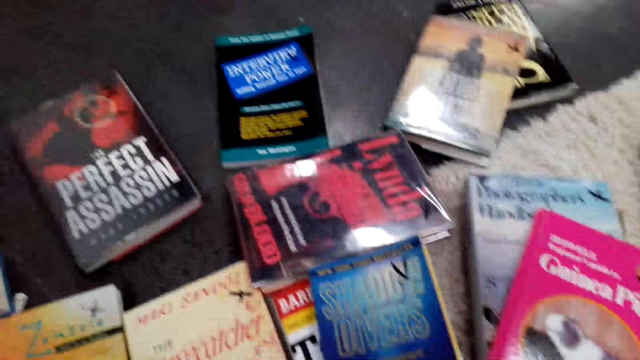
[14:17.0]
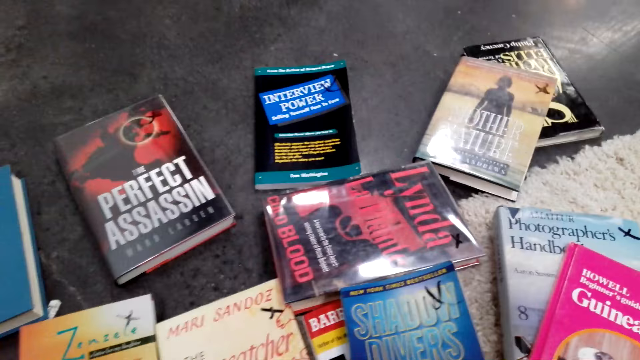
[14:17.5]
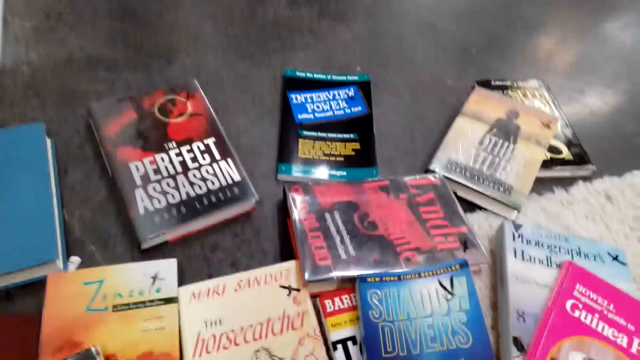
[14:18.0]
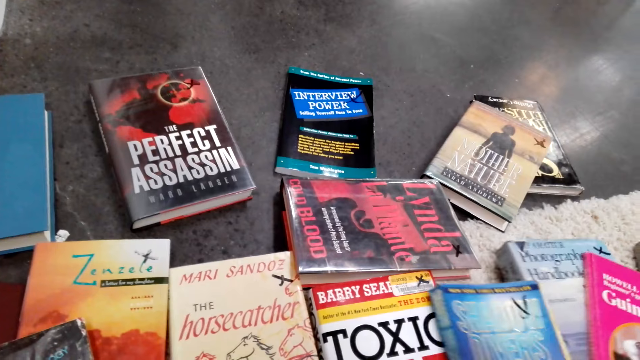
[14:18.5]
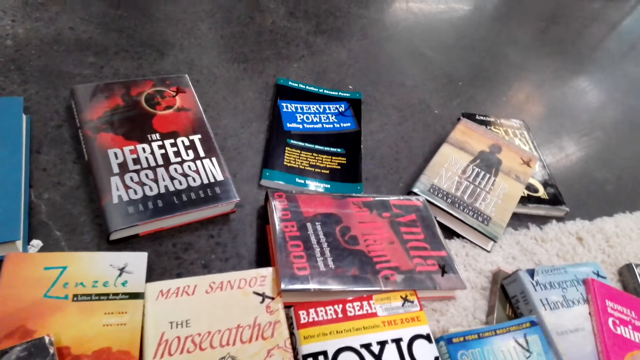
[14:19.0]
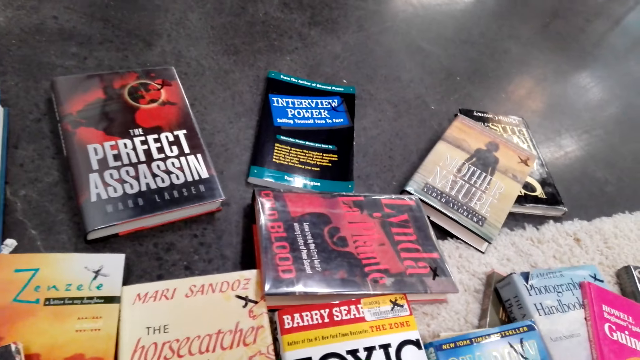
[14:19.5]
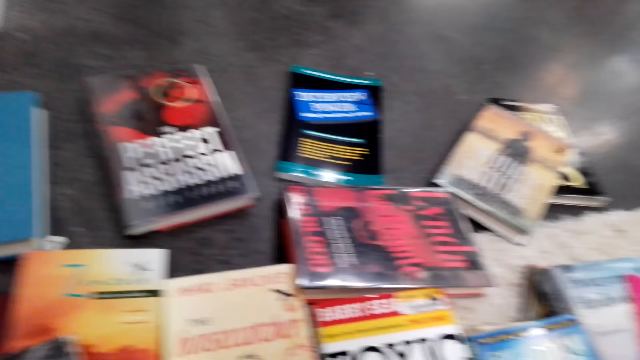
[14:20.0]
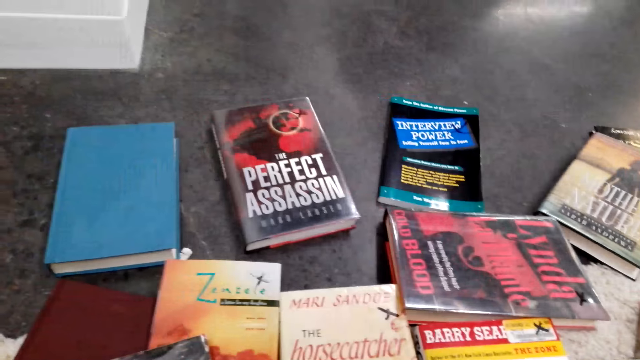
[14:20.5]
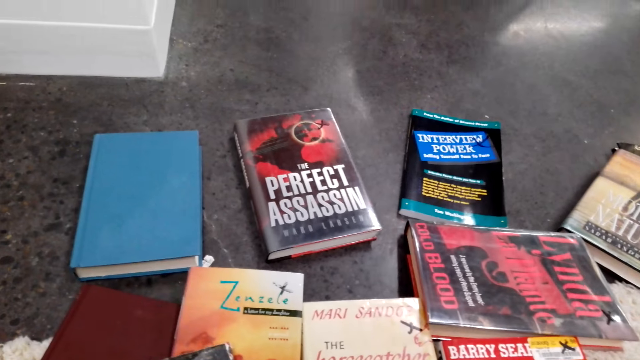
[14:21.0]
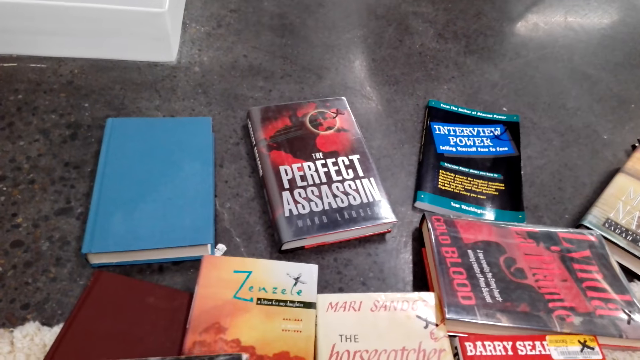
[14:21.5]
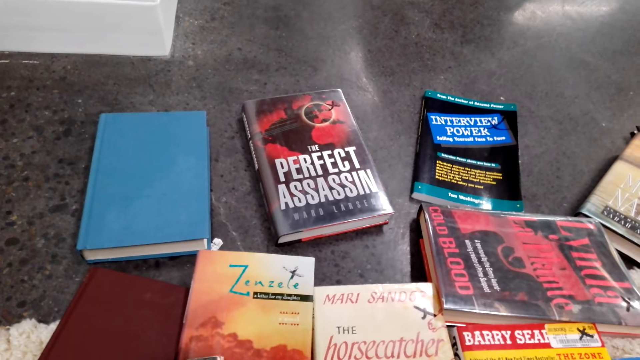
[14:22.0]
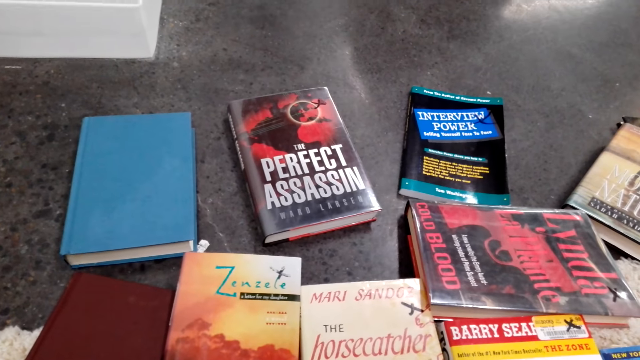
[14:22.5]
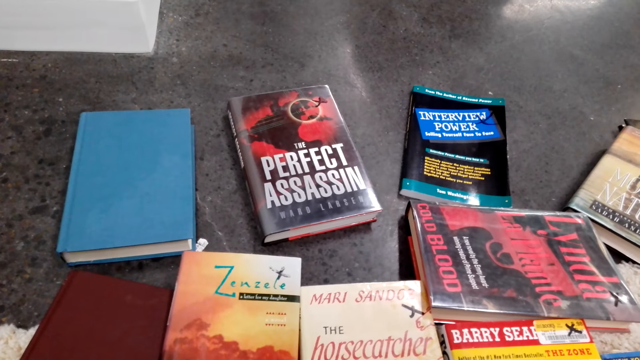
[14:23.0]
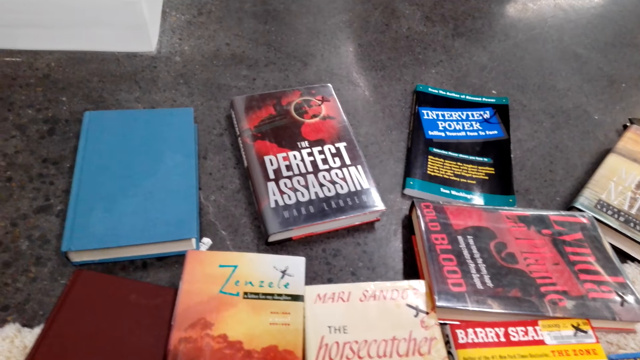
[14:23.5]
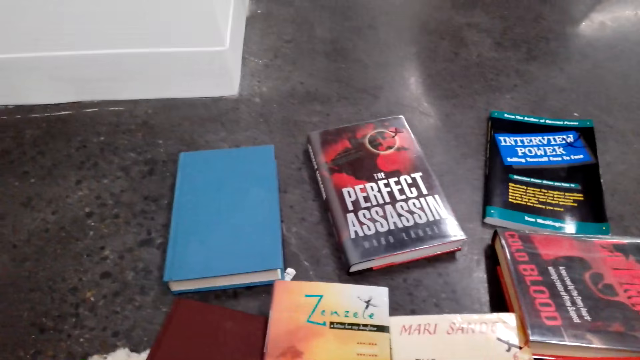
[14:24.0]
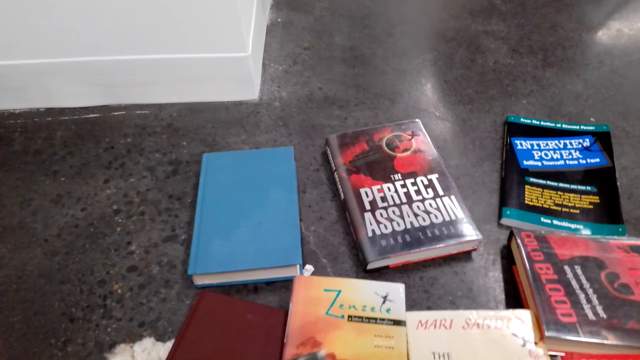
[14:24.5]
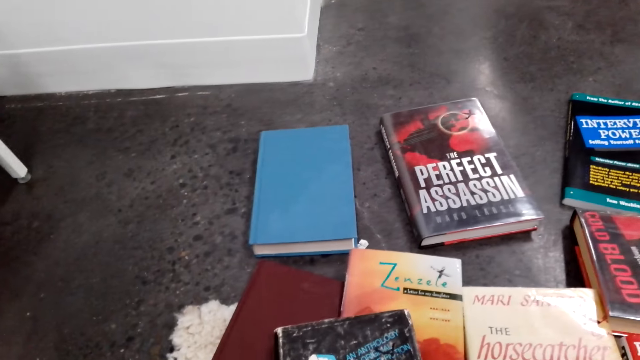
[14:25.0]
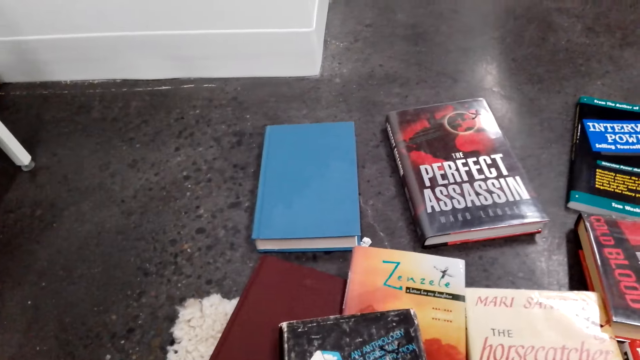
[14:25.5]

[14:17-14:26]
The camera wearer picks up a book. They stare at the books. They arrange the books.

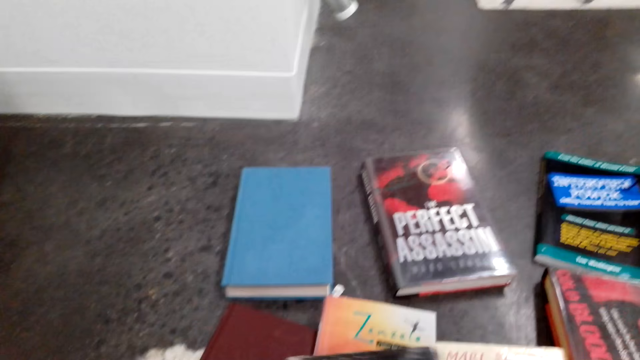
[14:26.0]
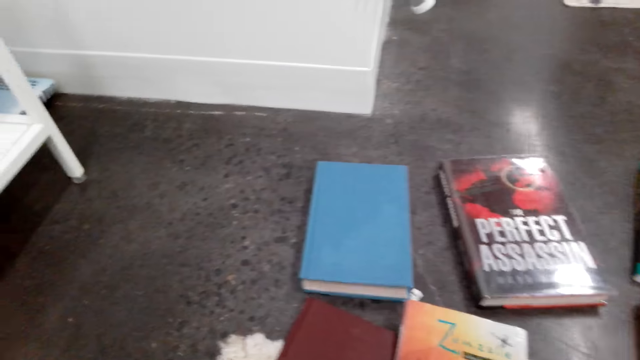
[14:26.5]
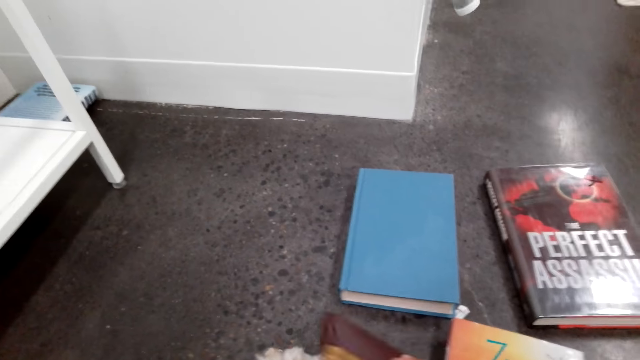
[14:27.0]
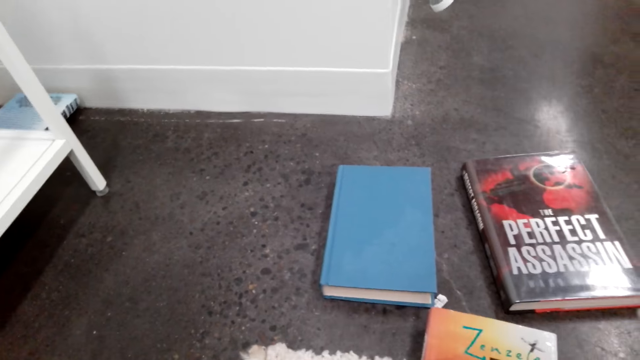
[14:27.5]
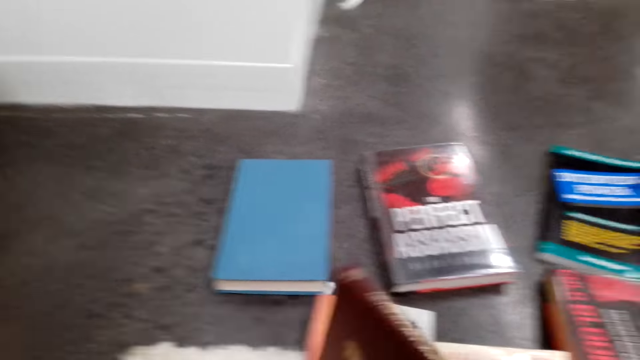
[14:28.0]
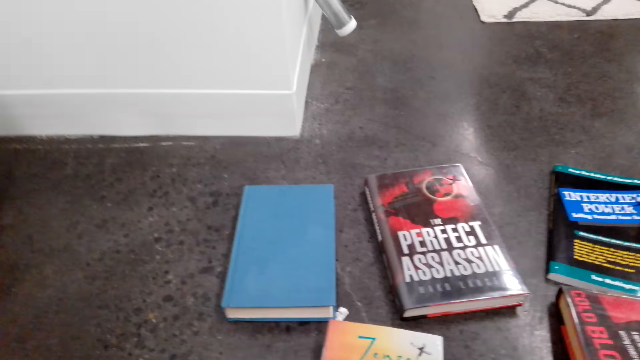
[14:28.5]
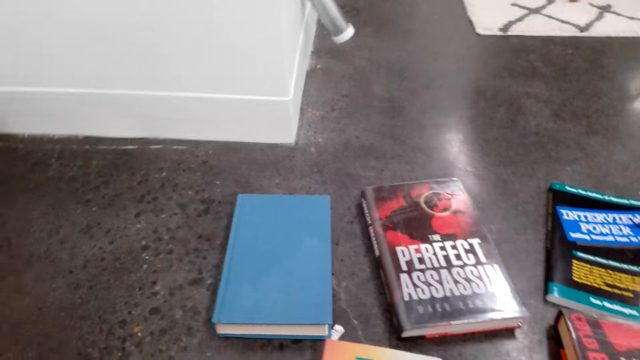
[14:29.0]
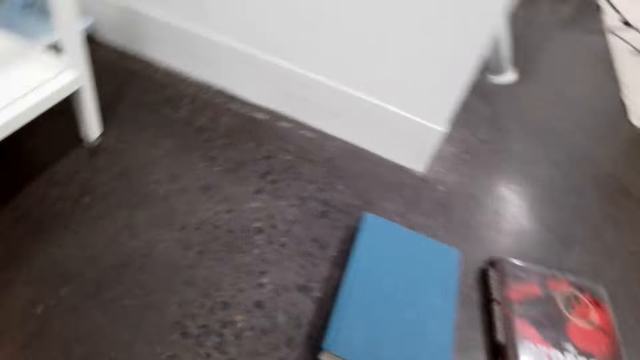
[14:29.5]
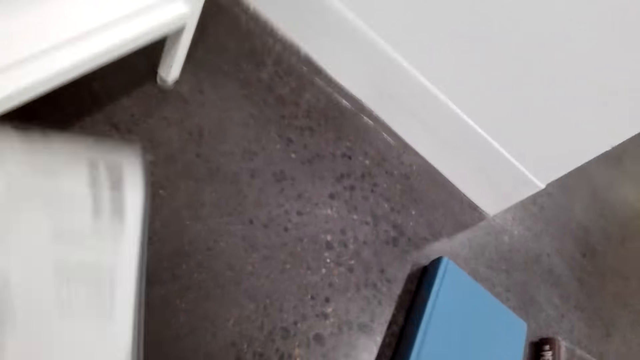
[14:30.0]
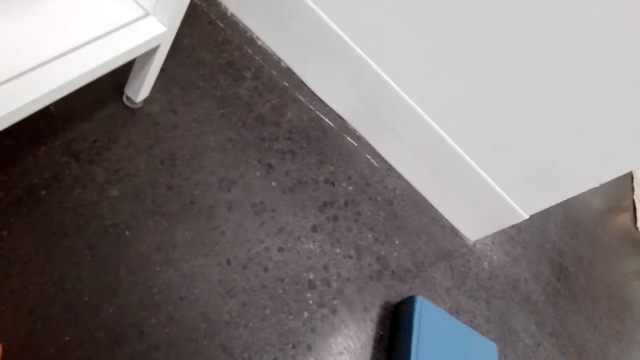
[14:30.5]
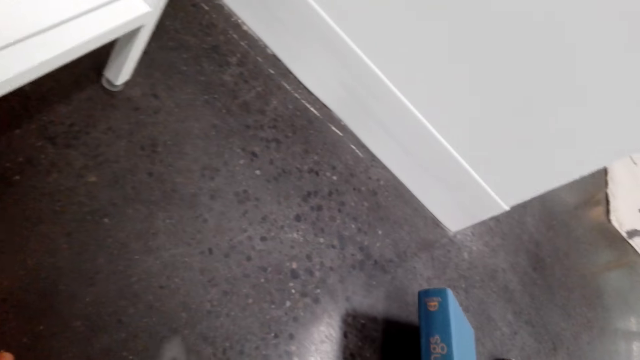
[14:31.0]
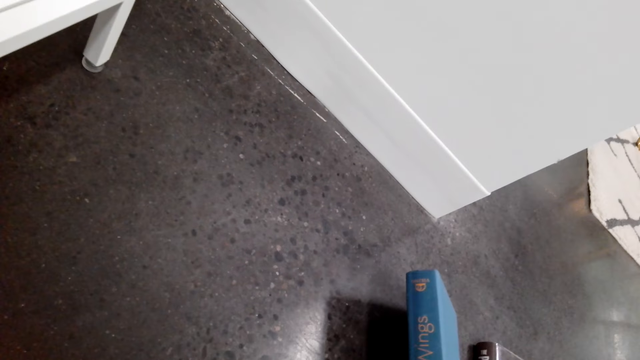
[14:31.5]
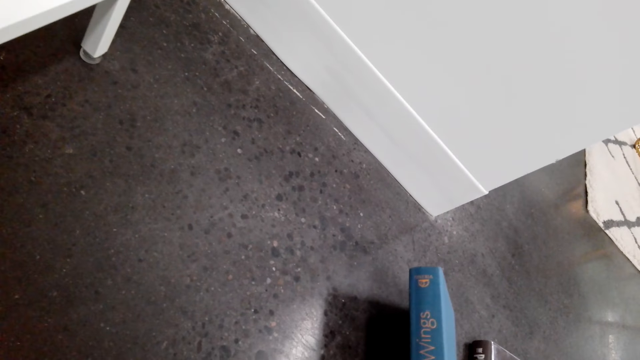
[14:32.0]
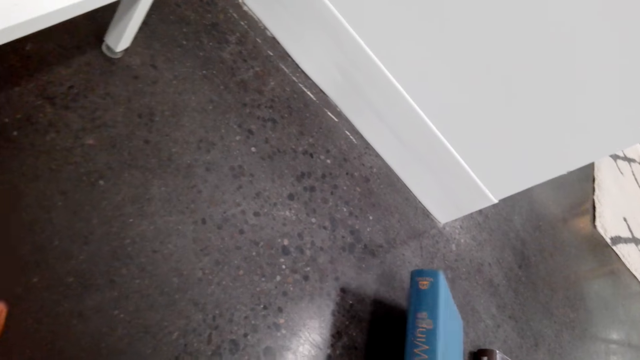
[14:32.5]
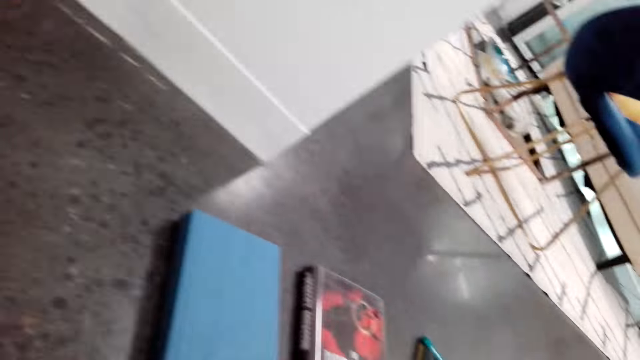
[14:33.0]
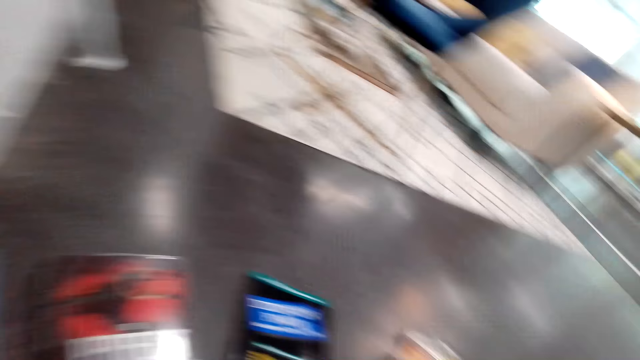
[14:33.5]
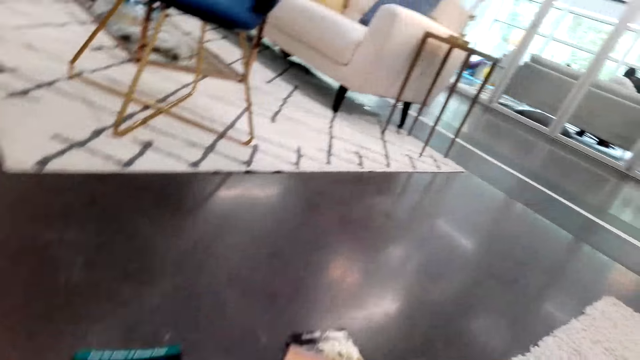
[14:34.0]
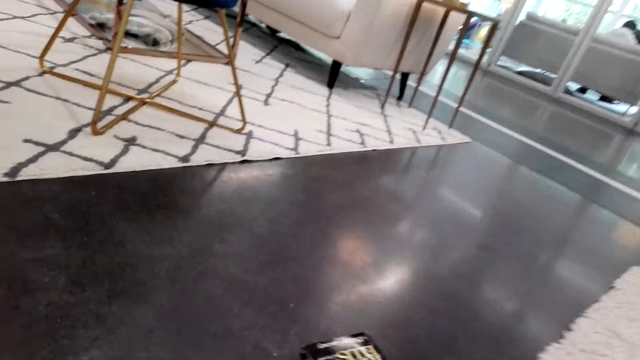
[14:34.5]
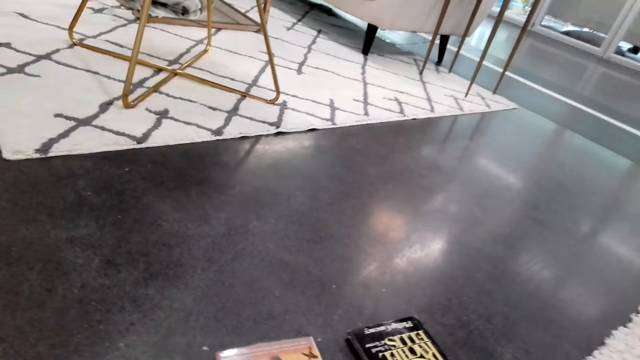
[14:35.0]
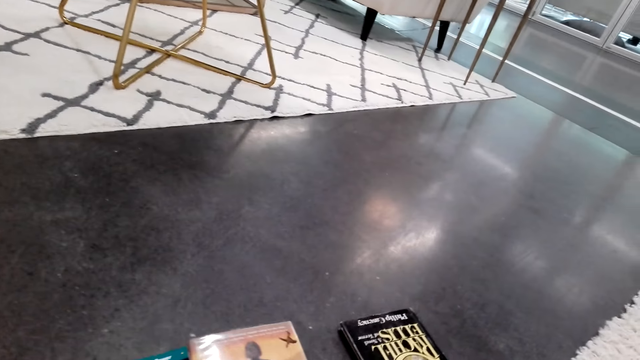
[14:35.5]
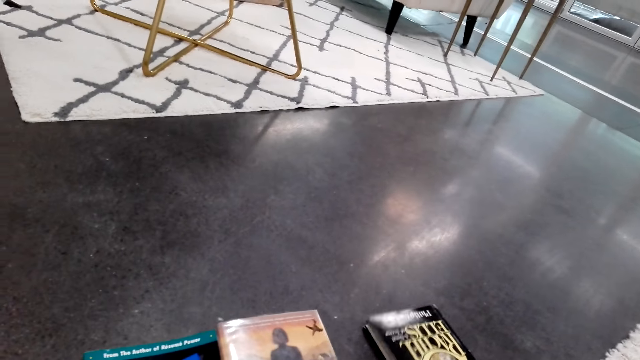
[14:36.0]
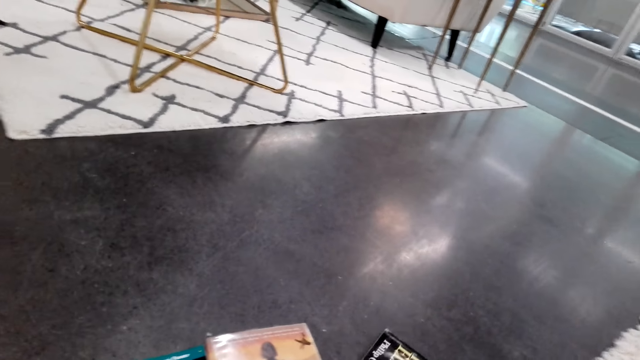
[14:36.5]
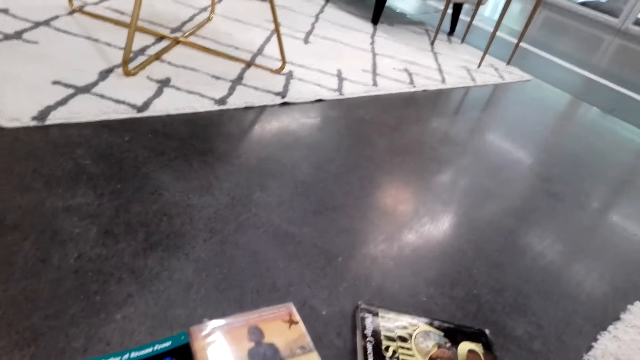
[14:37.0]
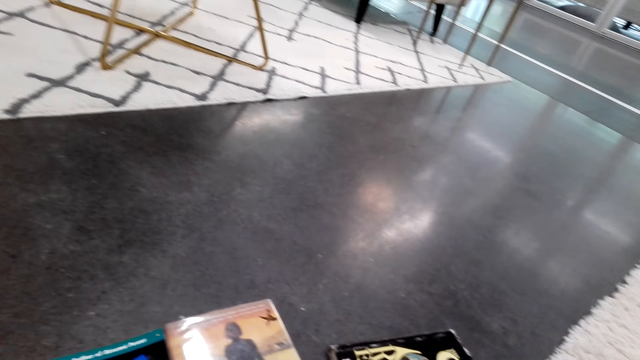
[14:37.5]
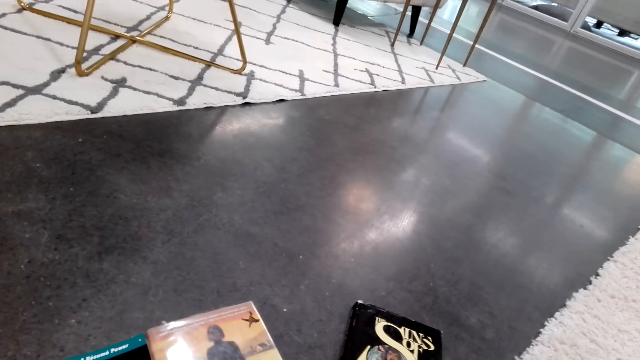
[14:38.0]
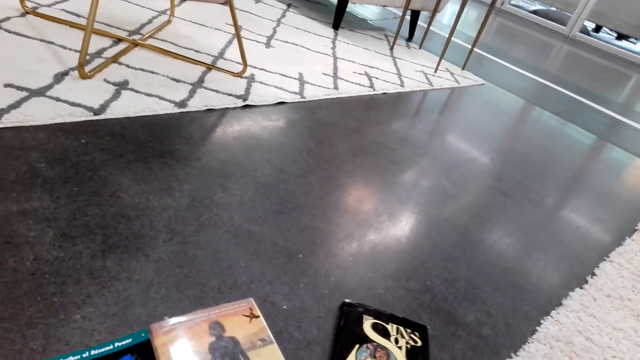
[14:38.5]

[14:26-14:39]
The camera wearer picks up a book. They put the book aside. They read the book cover. They move books around on the floor.
